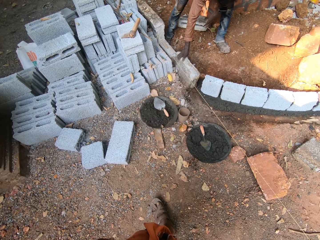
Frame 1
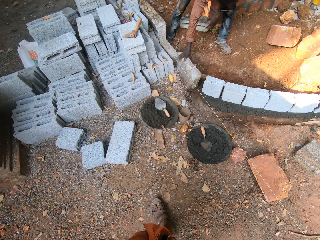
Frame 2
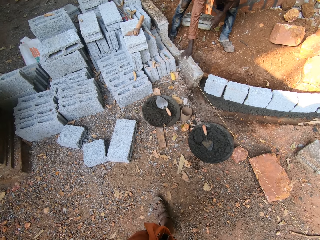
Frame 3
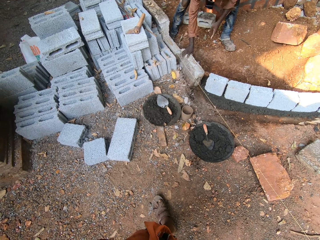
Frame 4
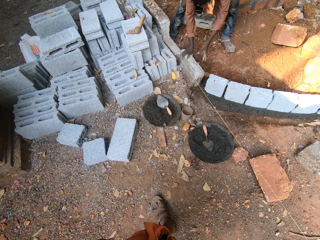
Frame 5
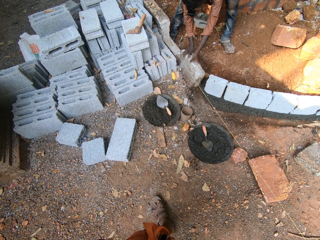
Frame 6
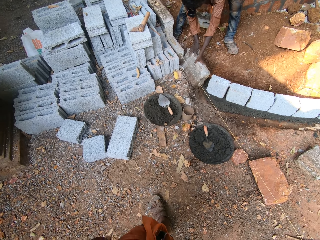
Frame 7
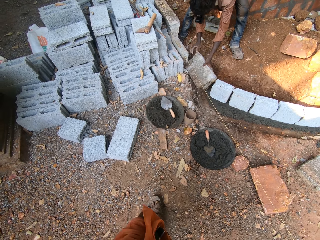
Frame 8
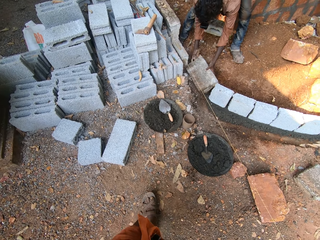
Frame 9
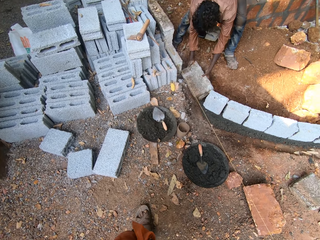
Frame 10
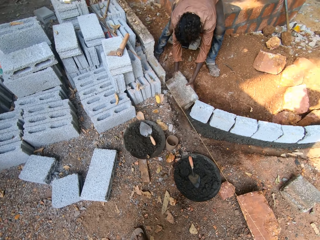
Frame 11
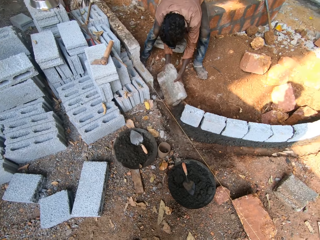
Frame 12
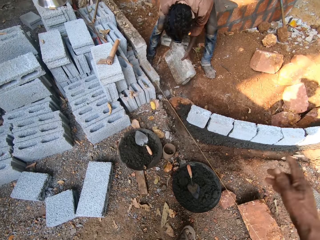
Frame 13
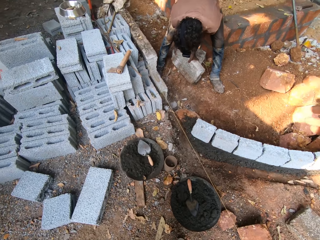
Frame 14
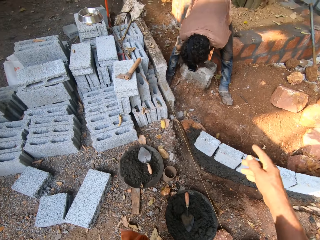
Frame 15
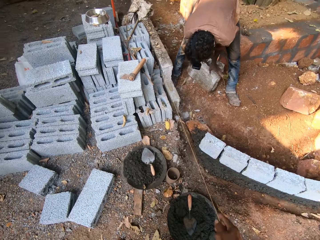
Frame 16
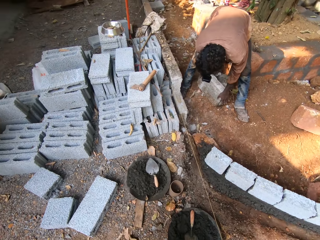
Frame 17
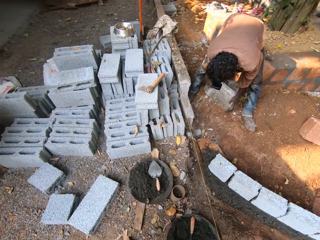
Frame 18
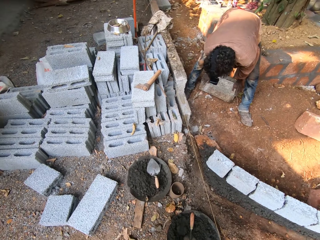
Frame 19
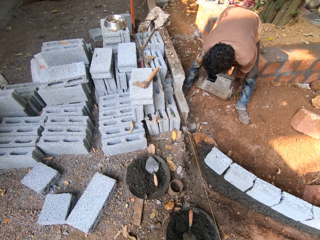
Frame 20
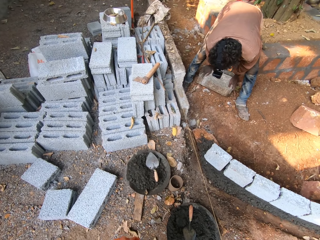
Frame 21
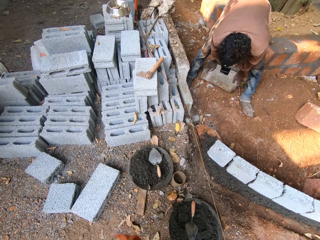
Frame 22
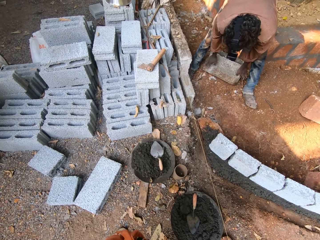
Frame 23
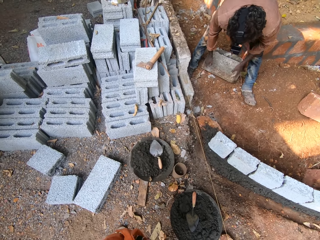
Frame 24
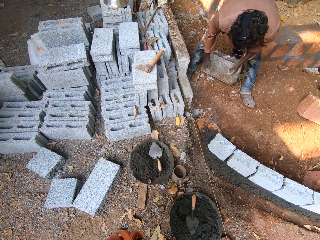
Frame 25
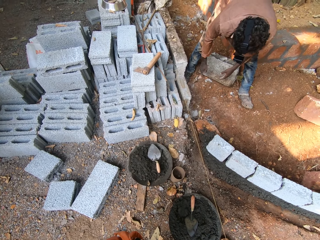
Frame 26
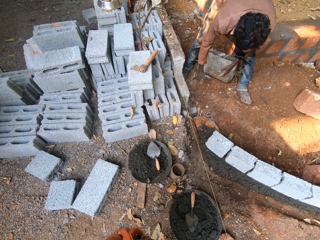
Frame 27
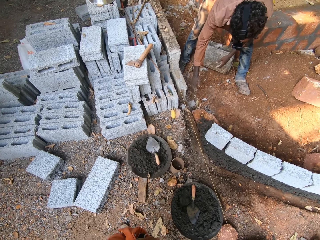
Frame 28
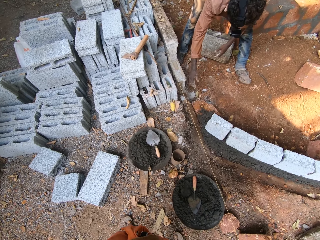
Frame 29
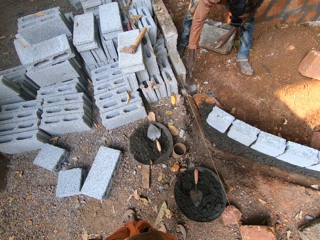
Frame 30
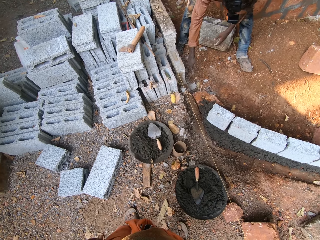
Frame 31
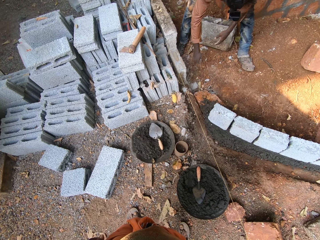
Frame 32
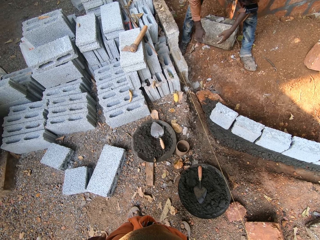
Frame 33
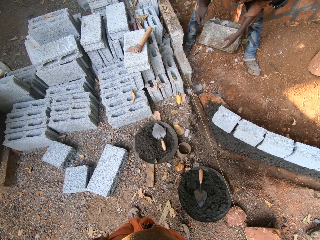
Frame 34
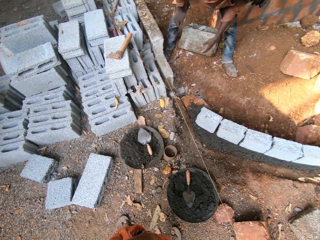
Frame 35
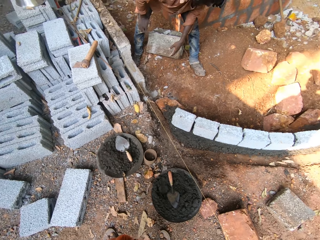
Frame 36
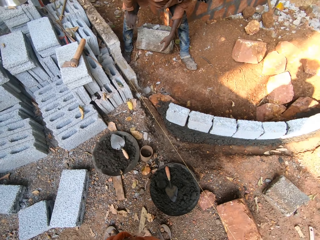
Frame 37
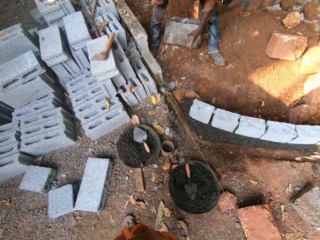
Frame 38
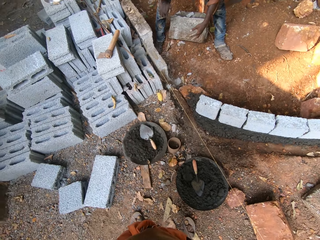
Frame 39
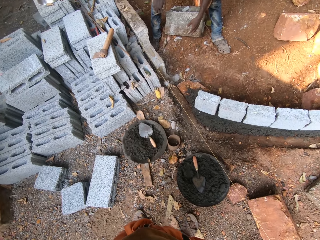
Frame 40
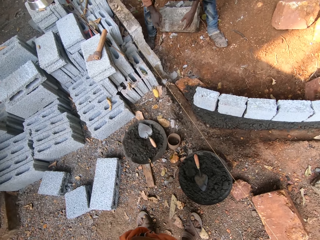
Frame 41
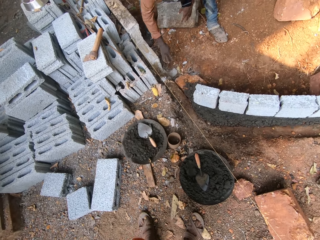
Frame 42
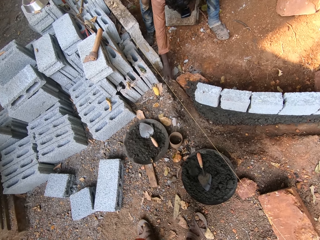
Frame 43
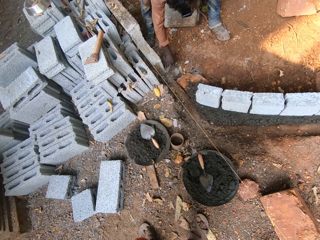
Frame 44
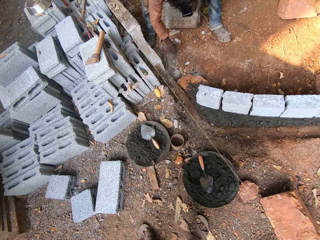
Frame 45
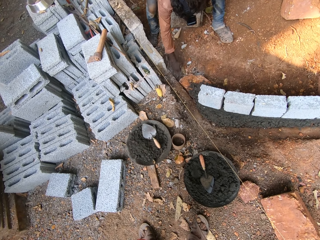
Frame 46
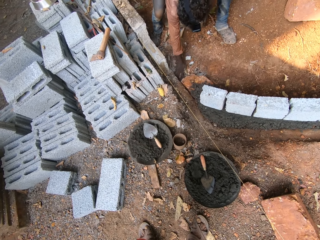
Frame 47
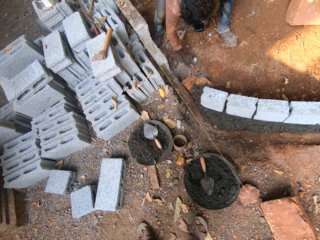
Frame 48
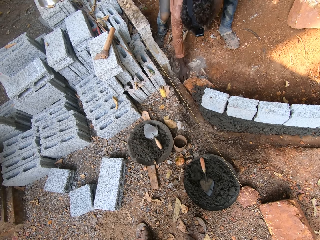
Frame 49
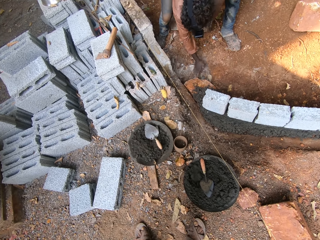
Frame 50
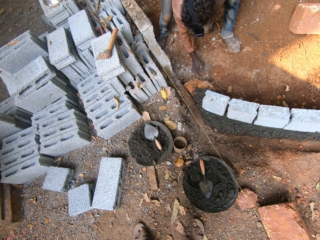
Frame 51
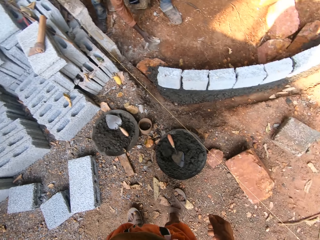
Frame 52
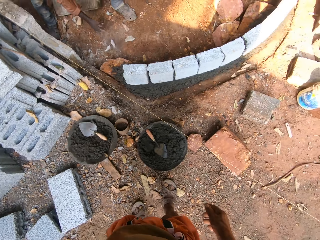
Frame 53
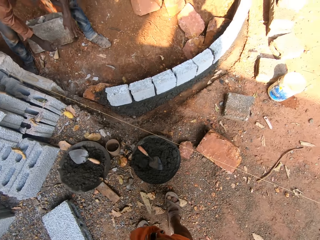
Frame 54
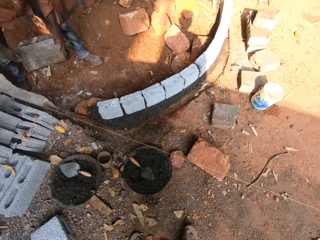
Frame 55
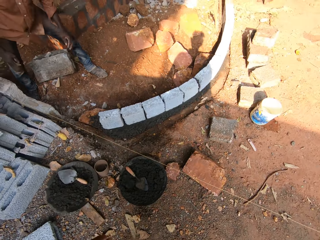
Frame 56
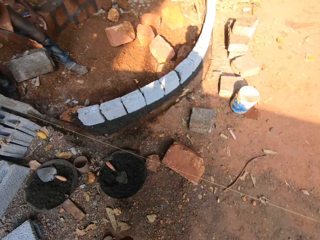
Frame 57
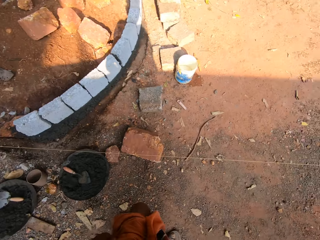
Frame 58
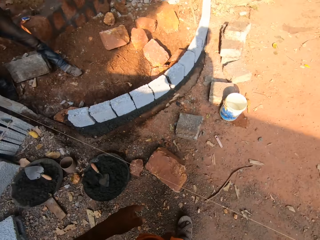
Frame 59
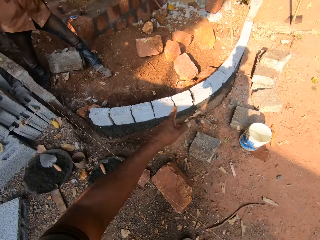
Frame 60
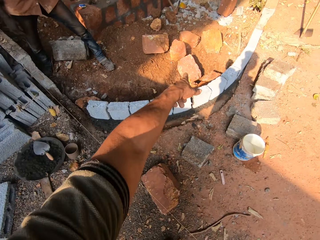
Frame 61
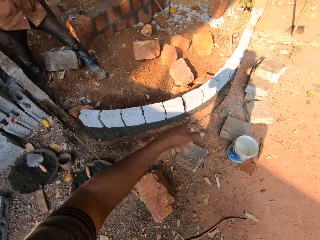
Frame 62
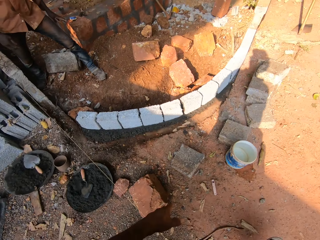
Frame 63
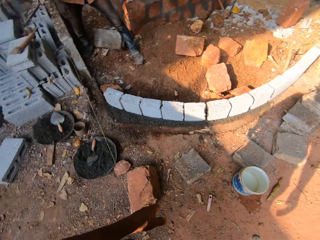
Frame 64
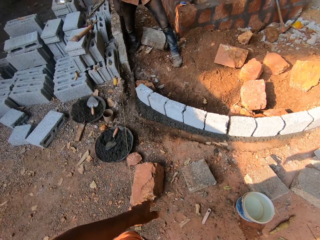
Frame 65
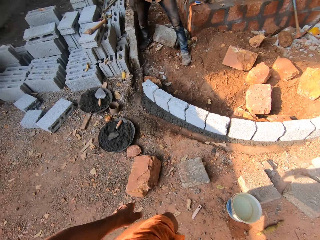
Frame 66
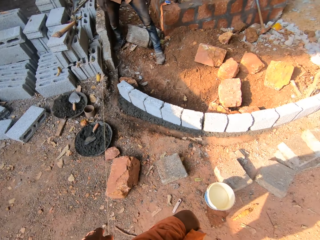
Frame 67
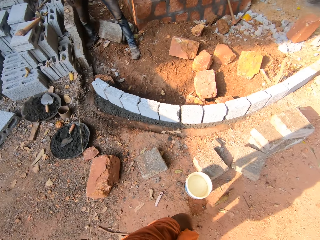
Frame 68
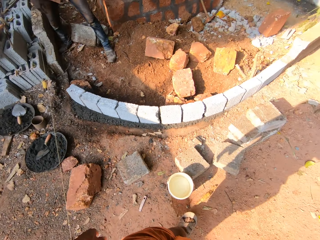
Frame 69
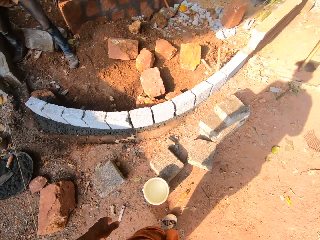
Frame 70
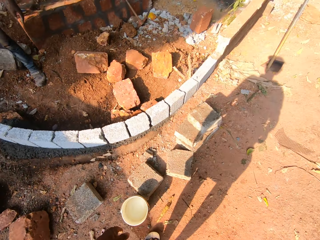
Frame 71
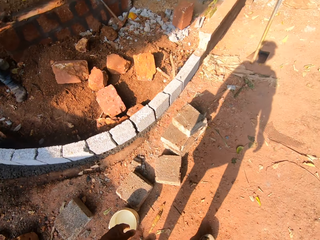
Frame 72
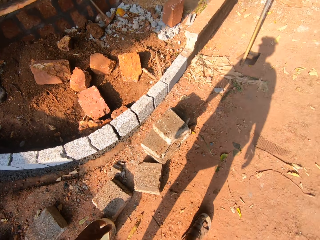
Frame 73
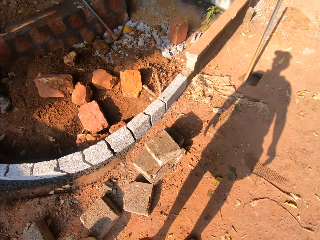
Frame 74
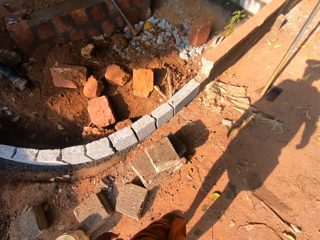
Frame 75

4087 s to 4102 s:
The man carries a concrete from the ground with both hands. The camera wearer raises his right hand. He interacts with the man. The man drops the concrete on the ground with both hands. The man removes debris from the concrete foundation with his right hand. The camera wearer talks to the man. He points at the foundation stone and walks forward over the concrete line.

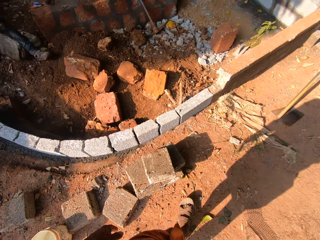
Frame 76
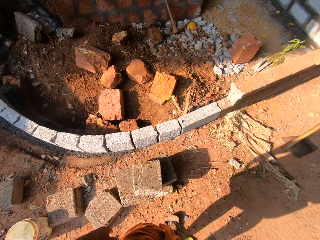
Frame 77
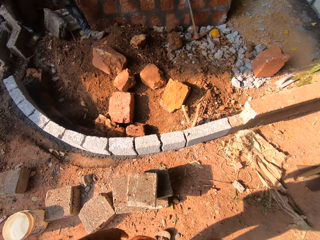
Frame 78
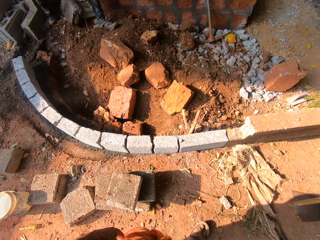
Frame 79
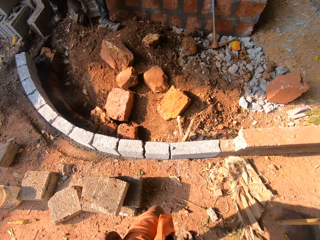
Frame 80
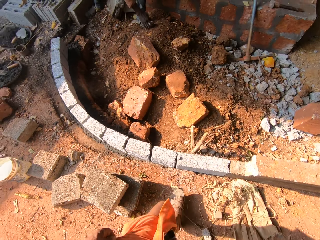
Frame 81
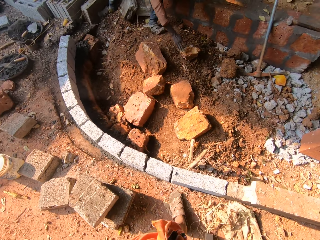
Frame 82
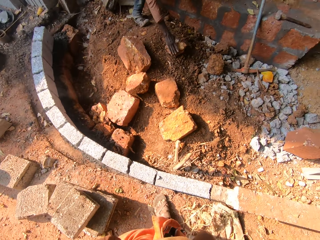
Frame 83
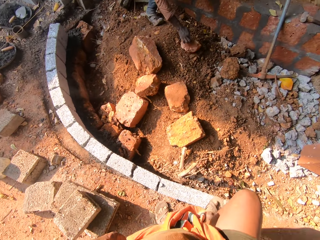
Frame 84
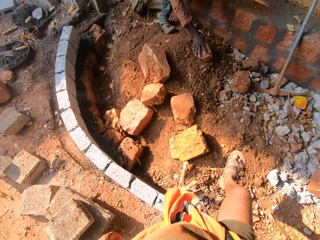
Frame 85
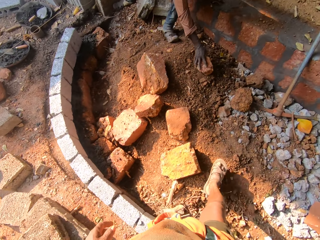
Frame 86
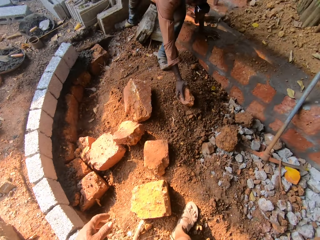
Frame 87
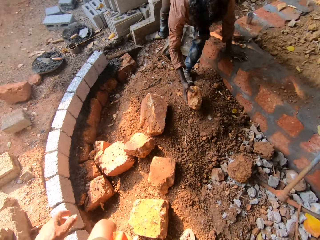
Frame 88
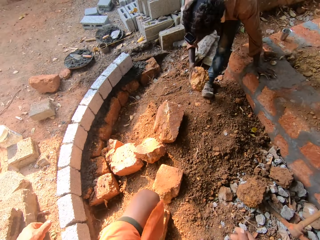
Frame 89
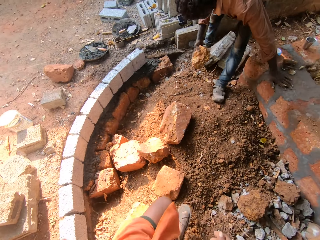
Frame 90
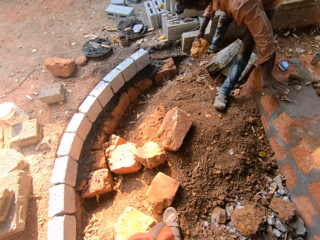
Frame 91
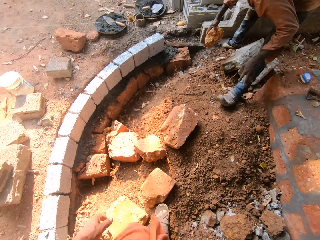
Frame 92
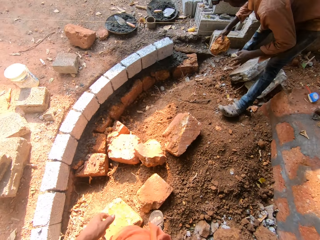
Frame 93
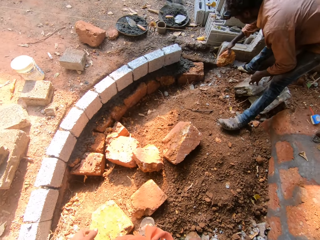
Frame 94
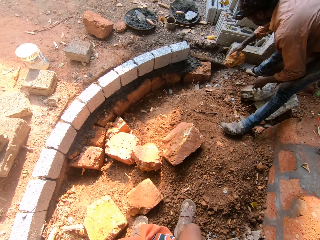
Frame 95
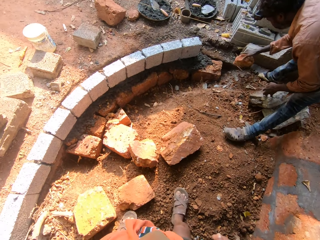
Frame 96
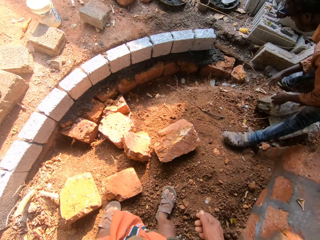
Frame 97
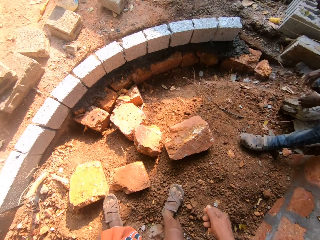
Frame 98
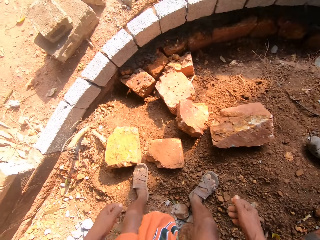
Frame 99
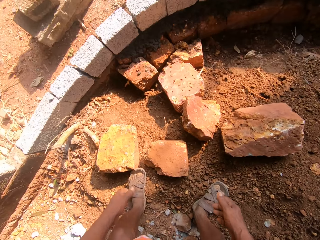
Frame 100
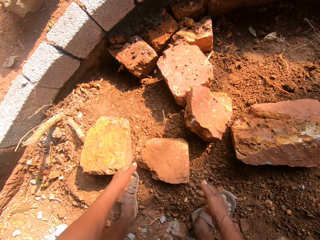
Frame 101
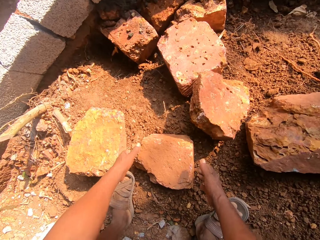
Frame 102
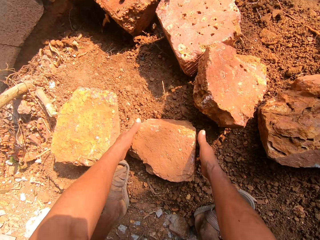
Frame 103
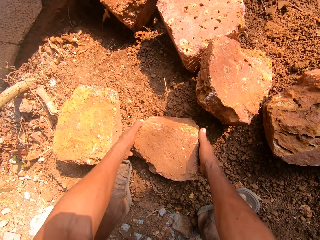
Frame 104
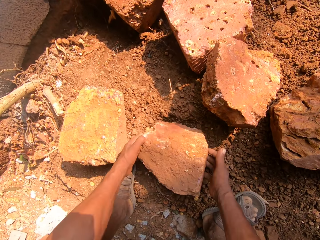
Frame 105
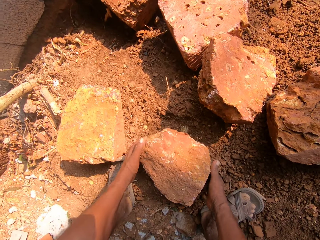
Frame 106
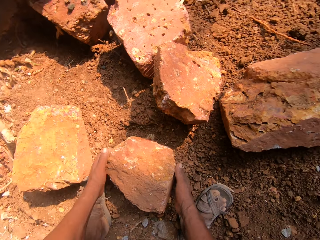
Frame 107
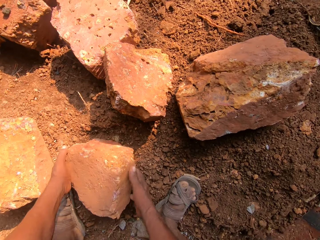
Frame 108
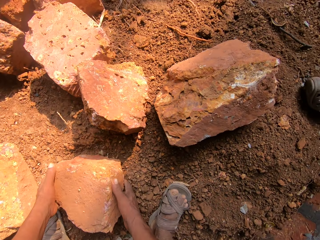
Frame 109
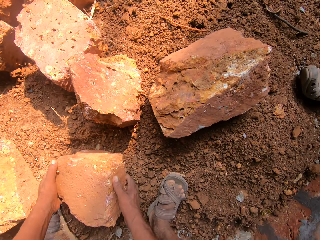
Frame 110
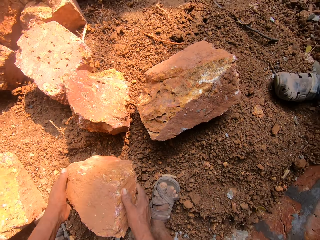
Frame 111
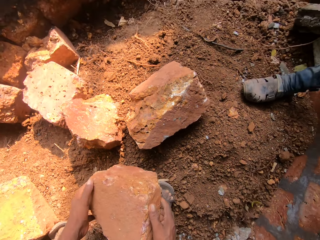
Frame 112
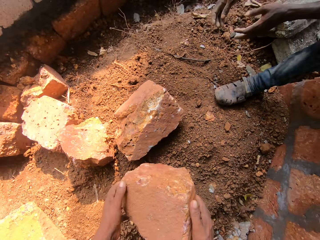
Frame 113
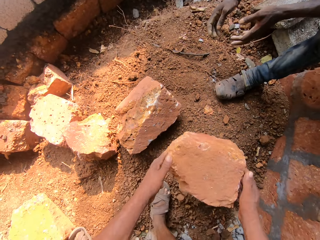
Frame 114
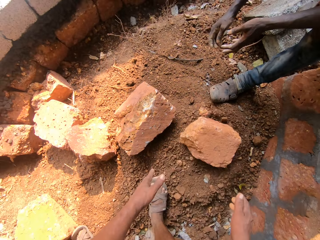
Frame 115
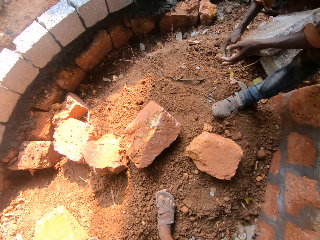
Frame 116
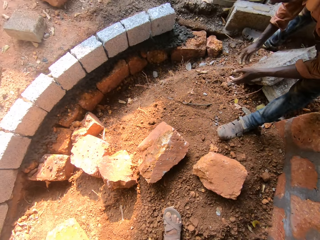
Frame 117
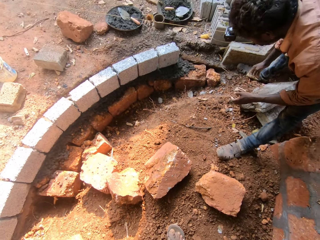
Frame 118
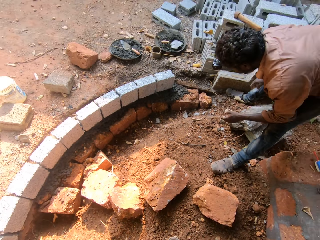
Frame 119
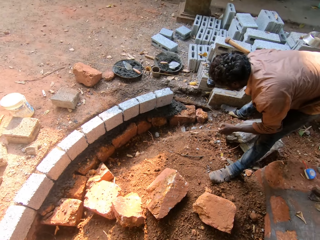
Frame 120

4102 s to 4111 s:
The man picks up a concrete from the ground with his right hand. The camera wearer walks over a concrete wall. The man drops the concrete beside the concrete wall with his right hand. The camera wearer carries a concrete from the ground with both hands. They drop the concrete on the ground with both hands.
